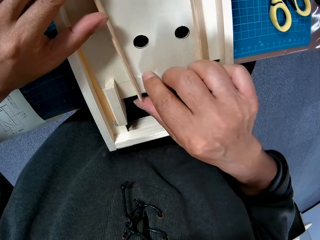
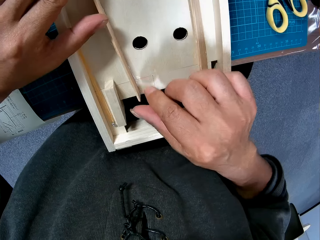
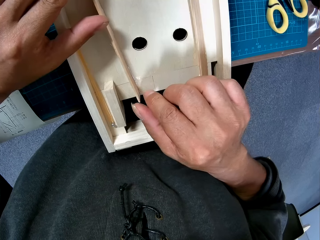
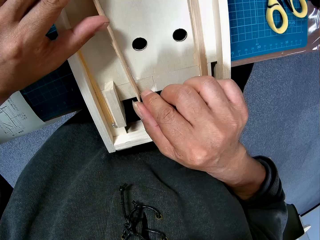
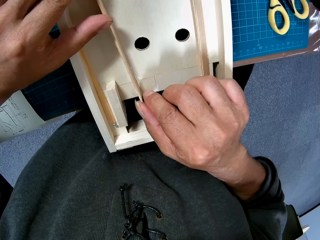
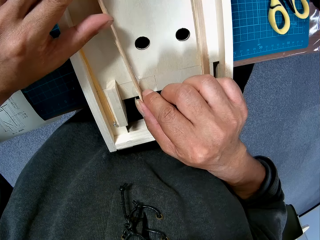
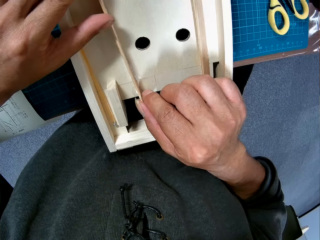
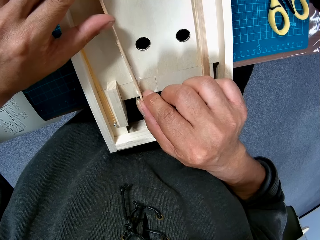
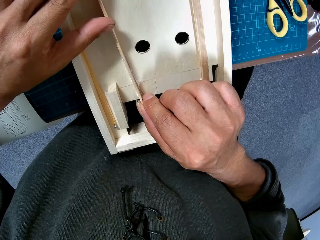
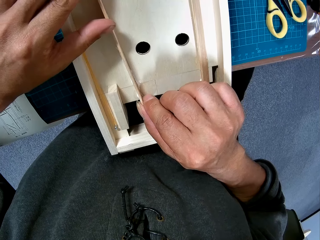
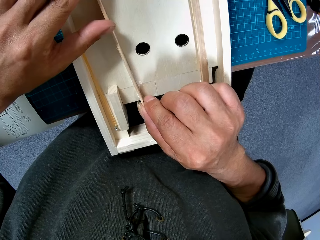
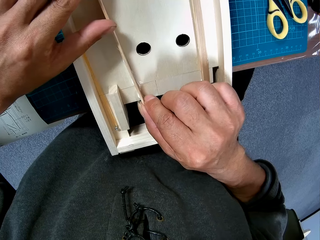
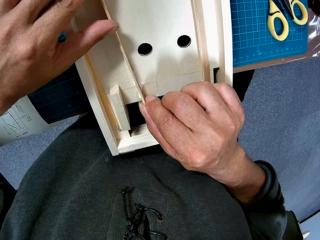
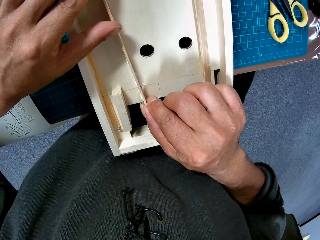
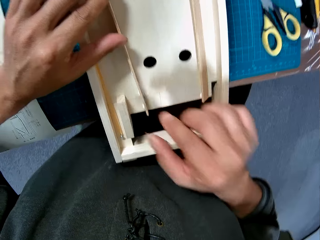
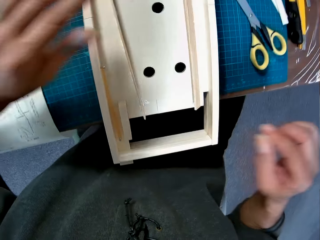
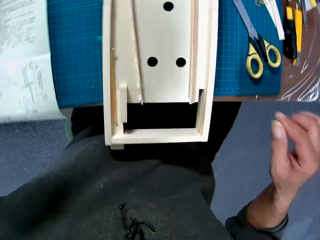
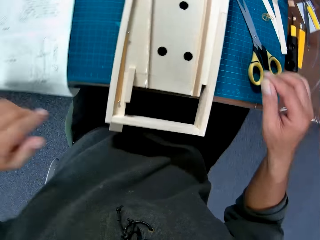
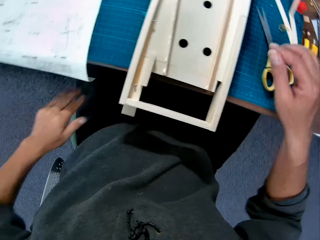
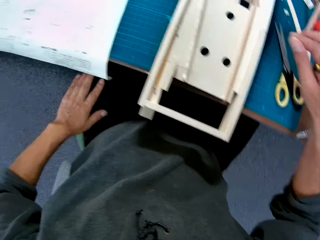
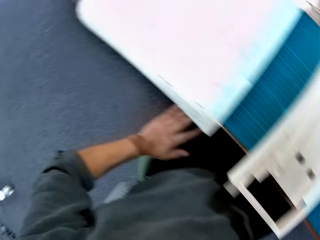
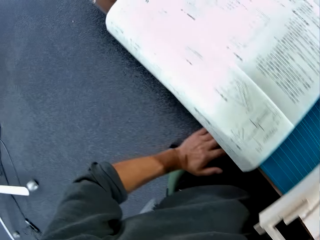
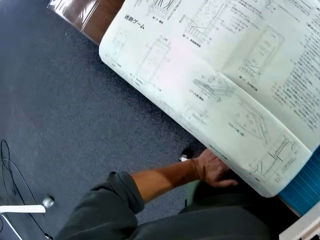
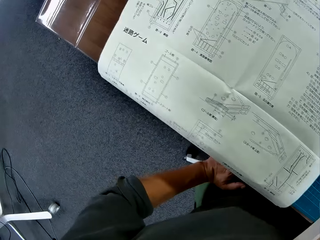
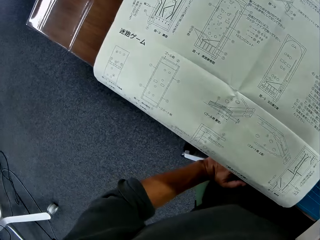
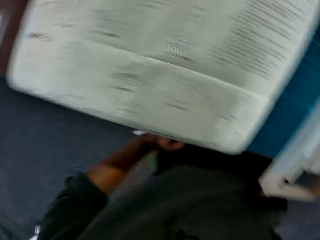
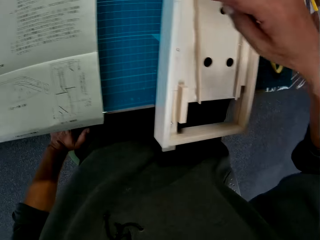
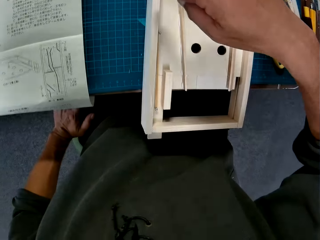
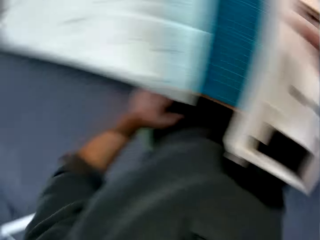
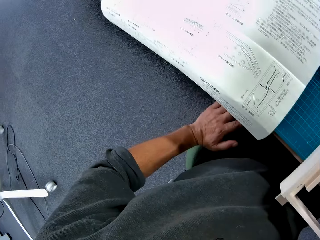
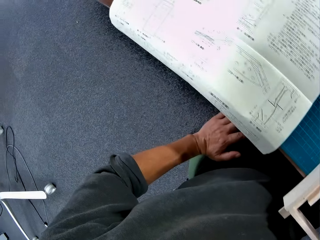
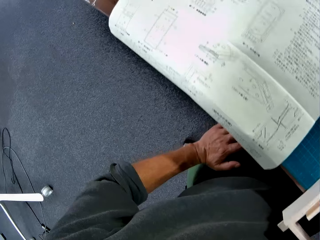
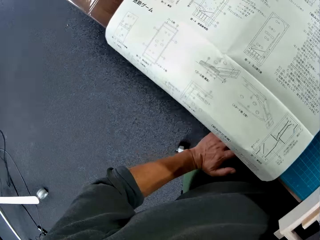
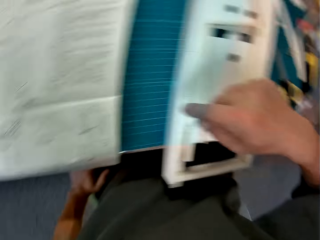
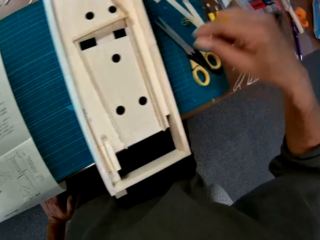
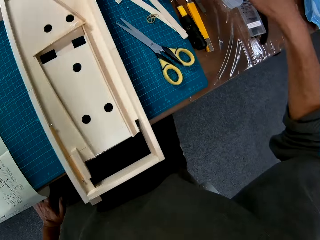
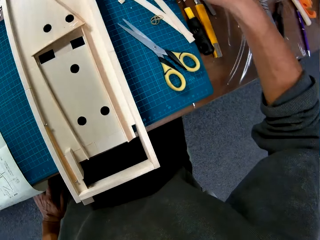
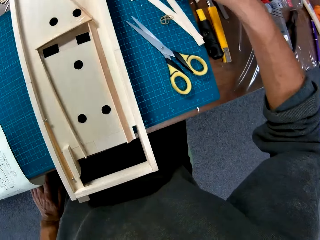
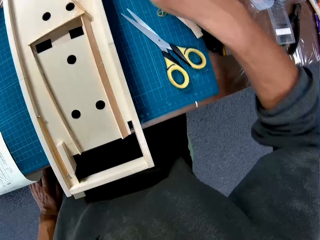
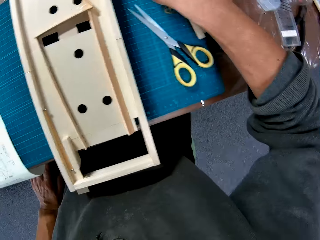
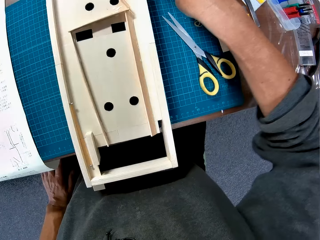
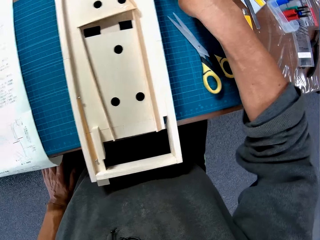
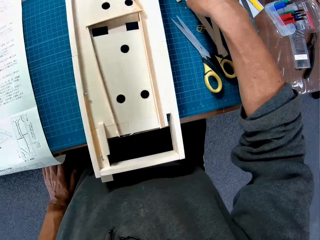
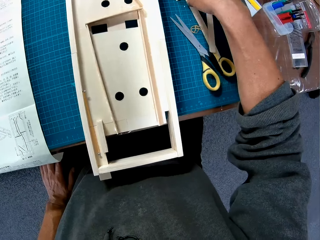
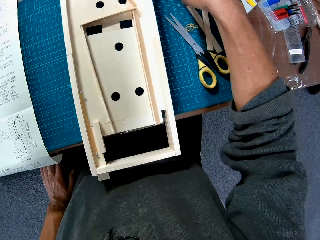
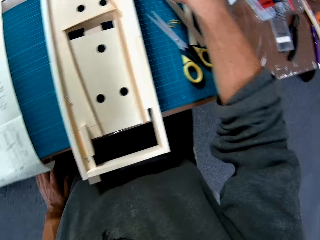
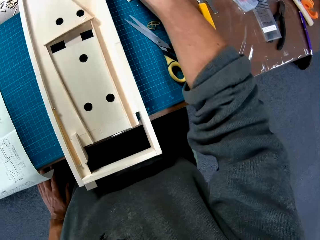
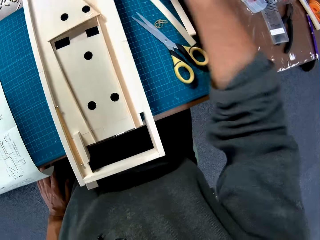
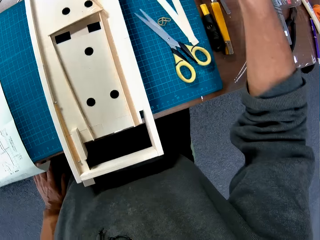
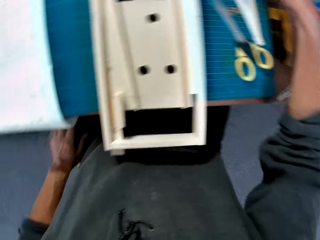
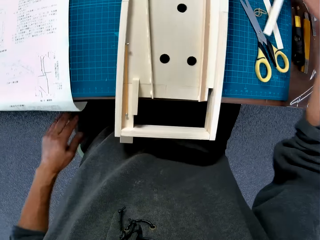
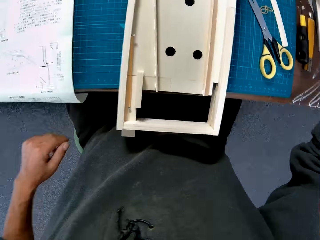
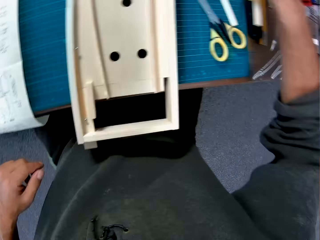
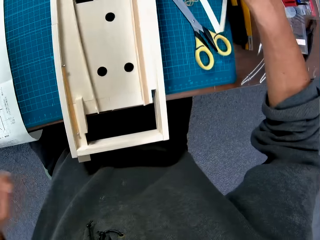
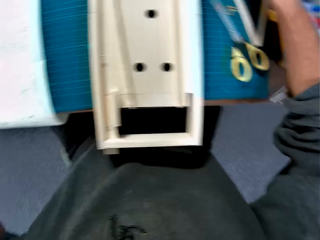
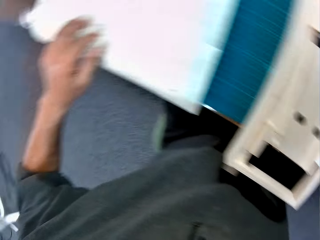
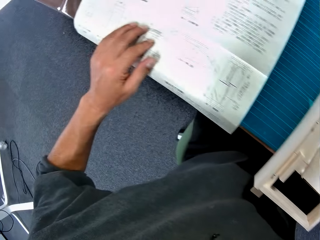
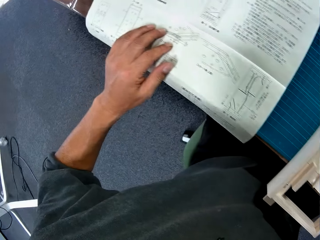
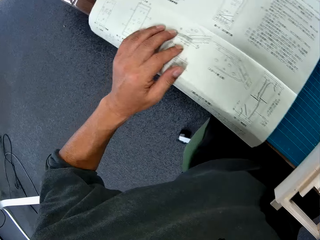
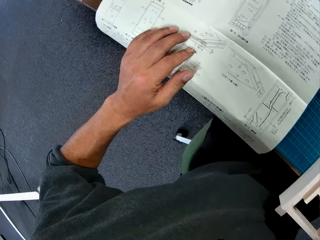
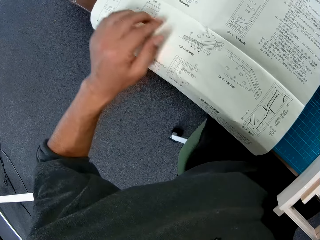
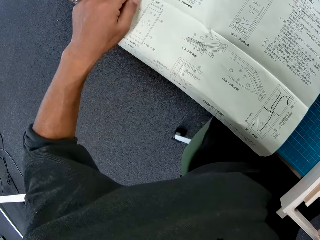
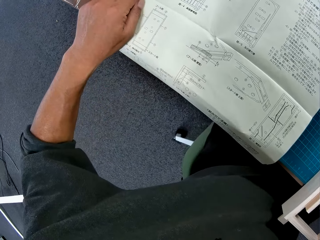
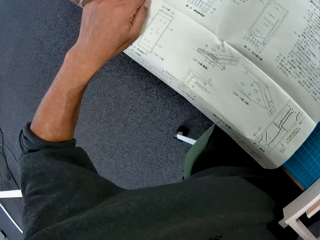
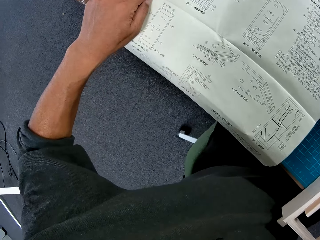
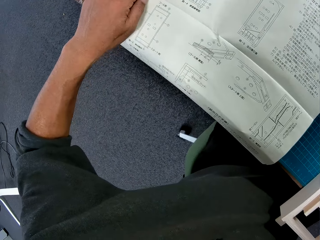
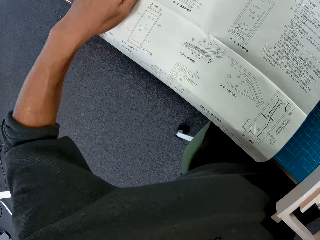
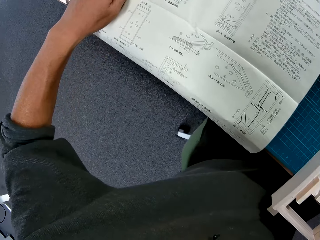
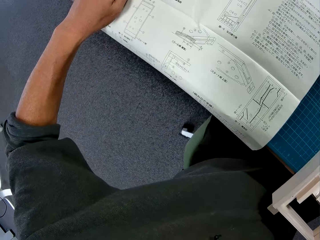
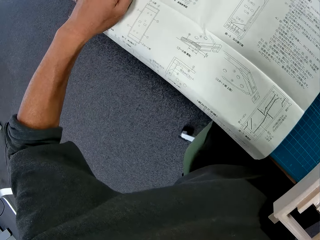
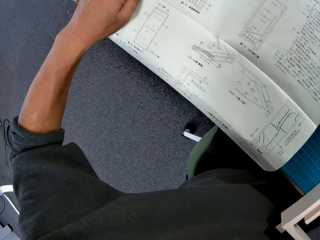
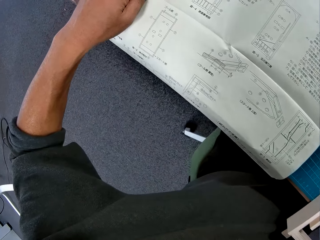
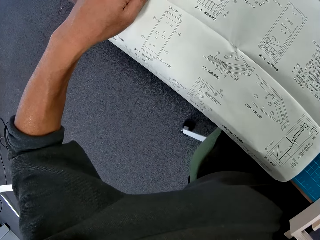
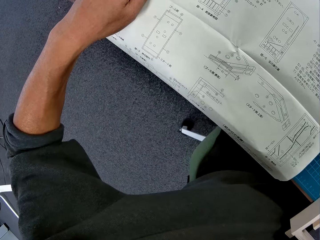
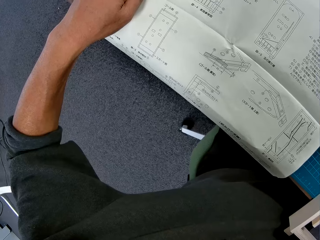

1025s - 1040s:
The camera wearer unhands the foldable ruler. He looks at the manual on the table. He picks up a third piece from the table with his right hand. He looks at the manual on the table. He points at the mechanical model with his right index finger.

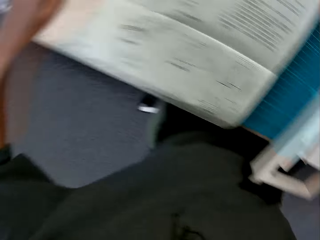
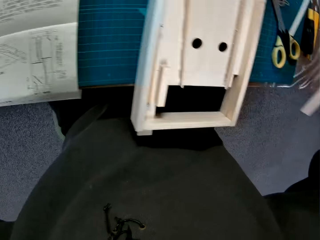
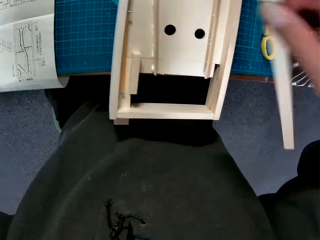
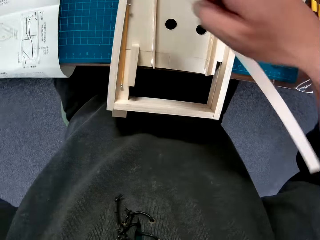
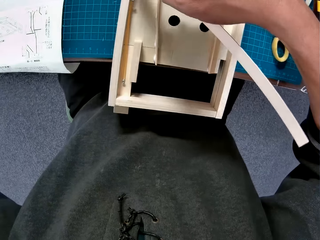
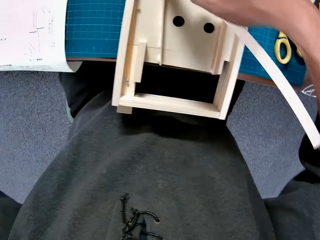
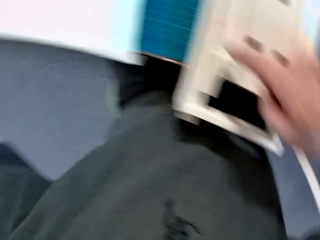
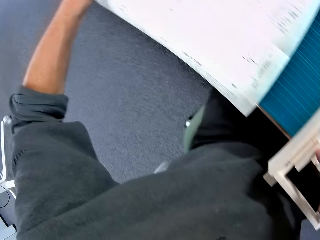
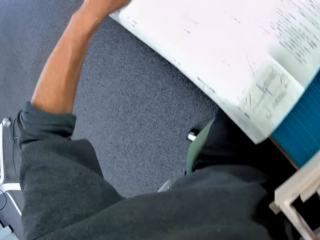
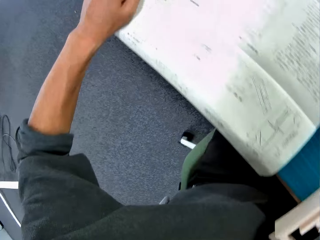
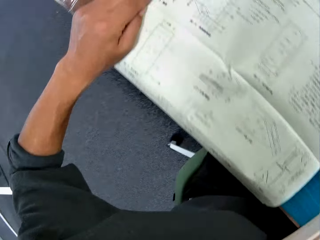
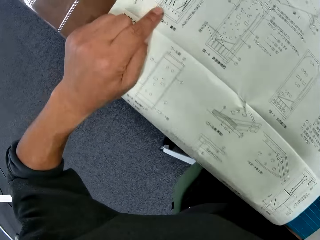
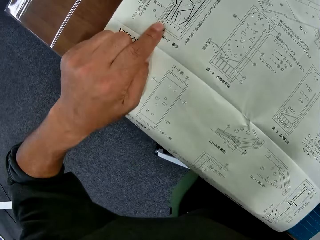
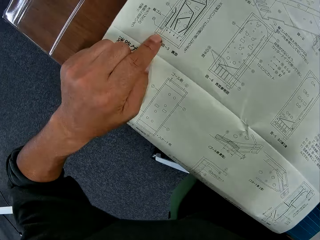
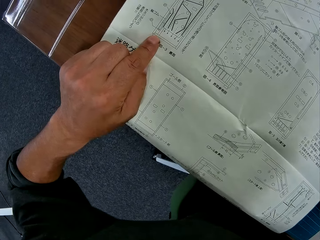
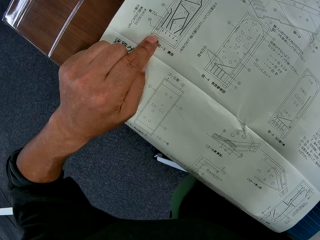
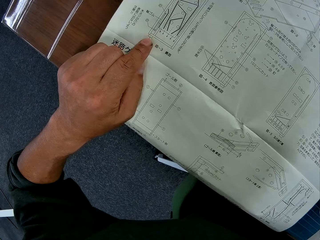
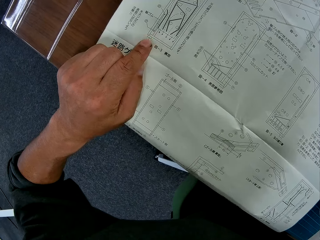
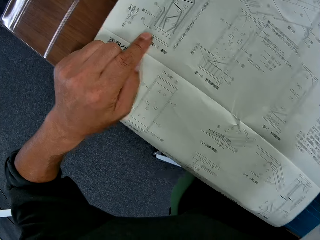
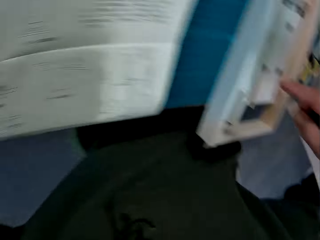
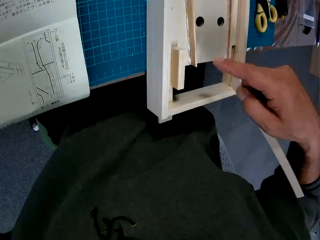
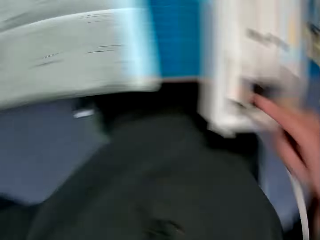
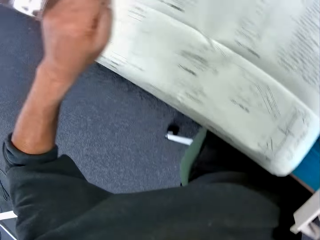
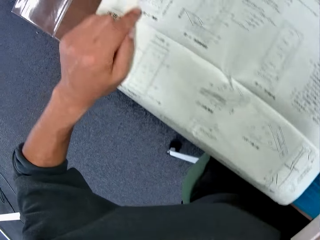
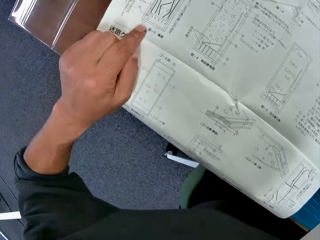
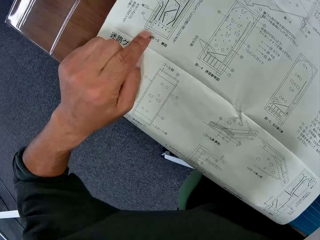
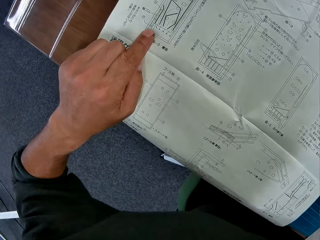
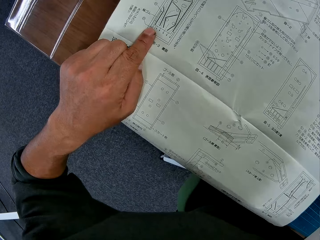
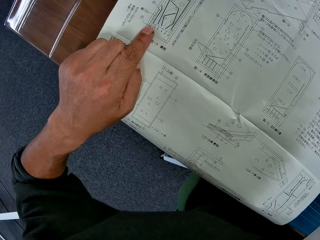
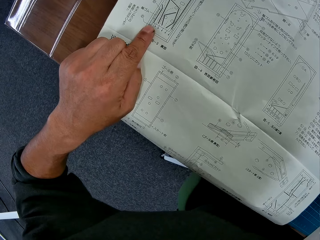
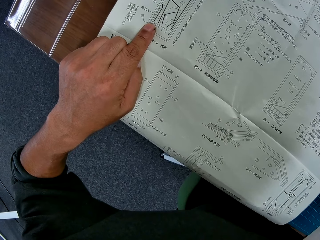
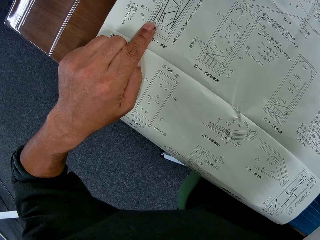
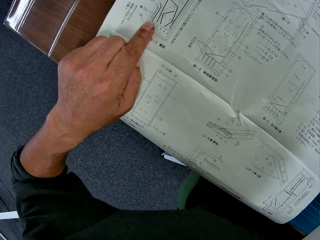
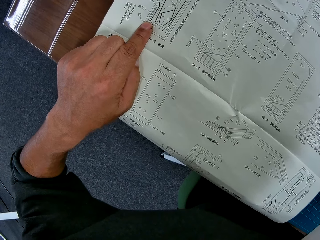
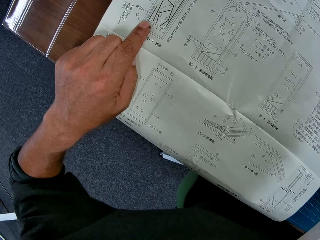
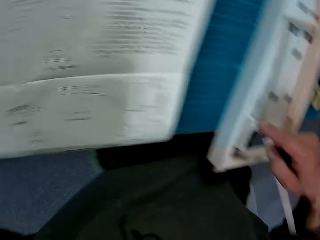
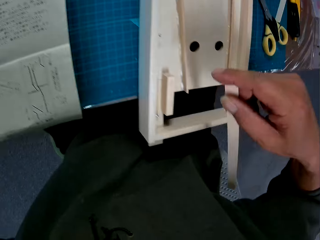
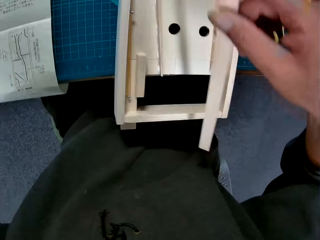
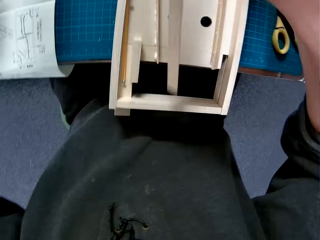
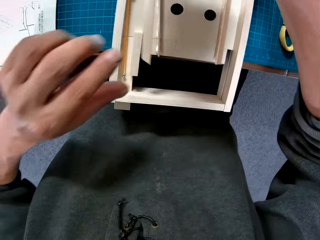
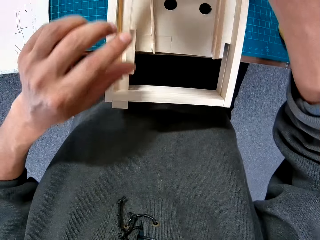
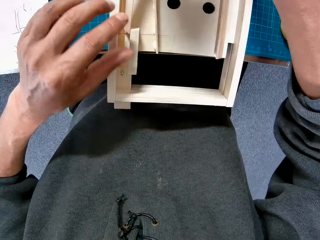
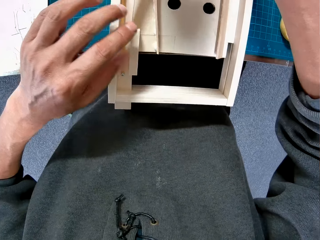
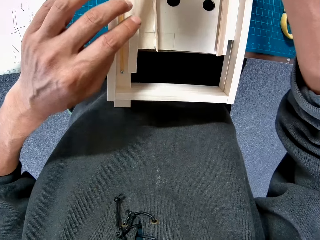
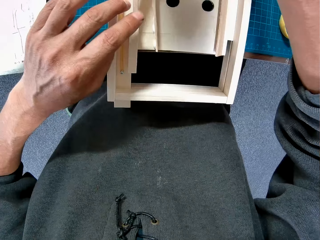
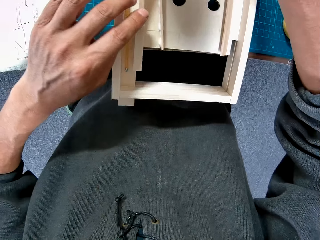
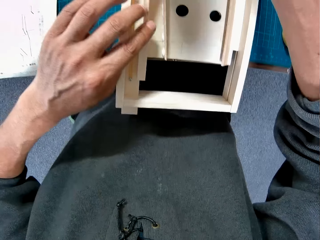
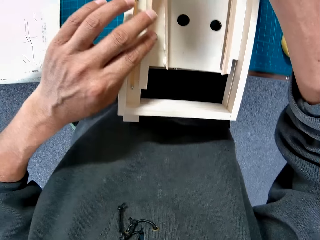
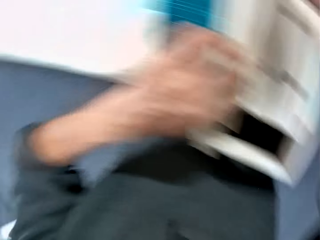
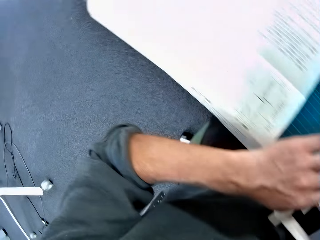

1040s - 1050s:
The camera wearer points at the mathematical chart. They place the third piece on the mechanical model.
